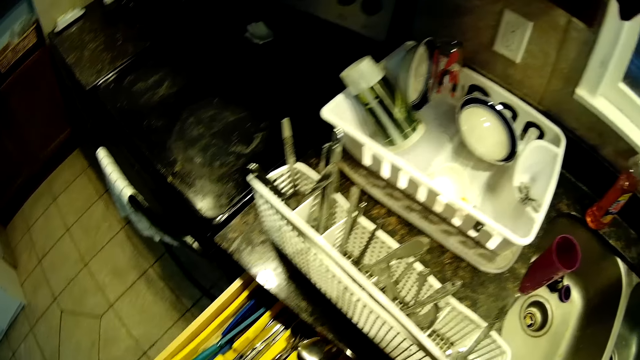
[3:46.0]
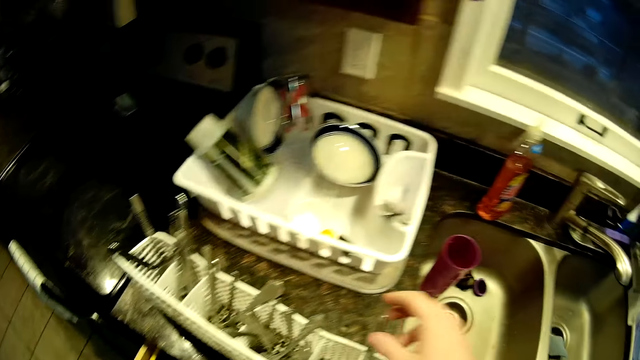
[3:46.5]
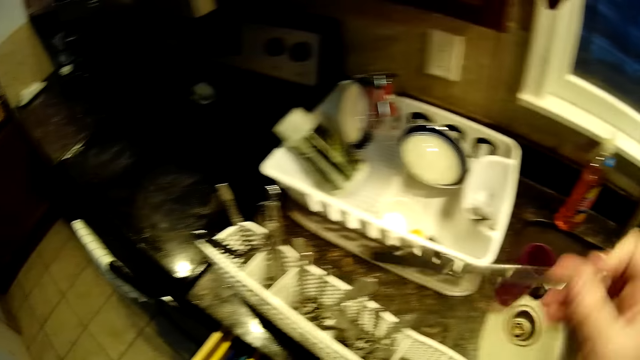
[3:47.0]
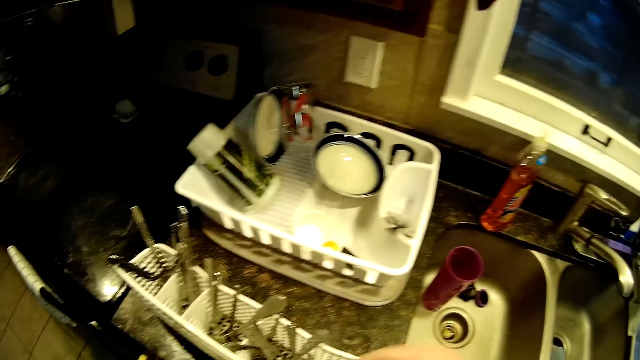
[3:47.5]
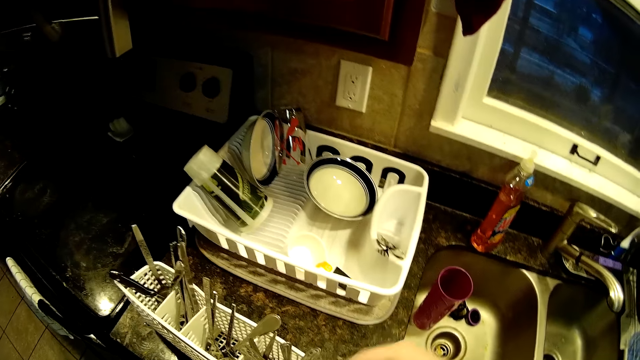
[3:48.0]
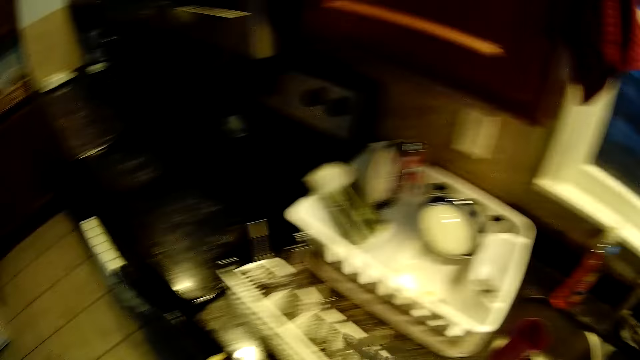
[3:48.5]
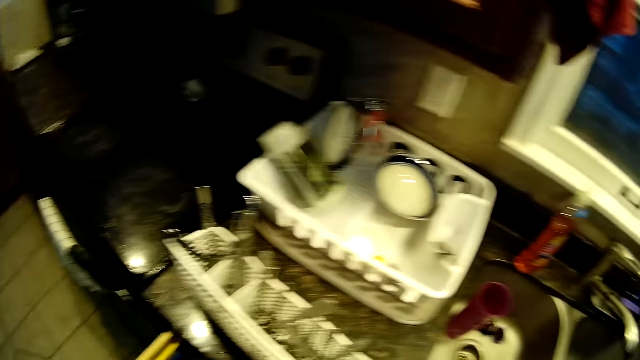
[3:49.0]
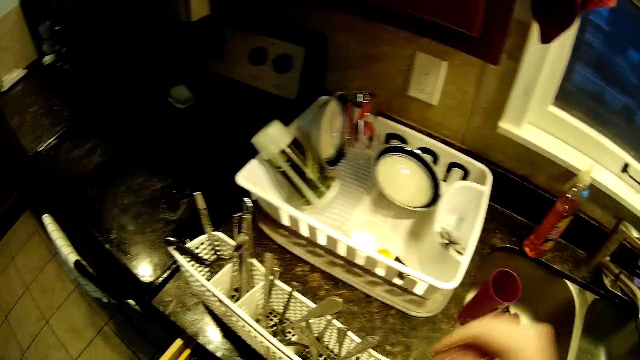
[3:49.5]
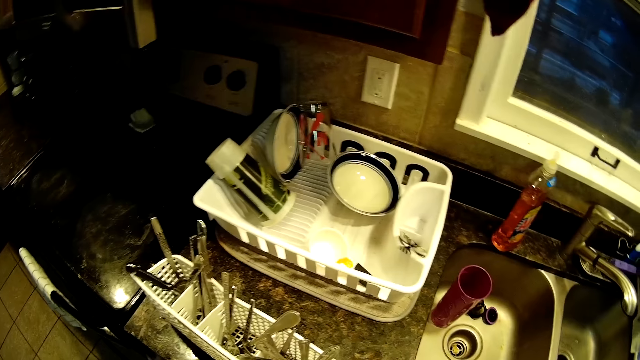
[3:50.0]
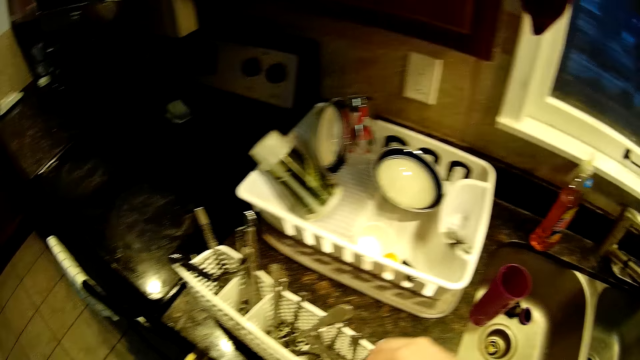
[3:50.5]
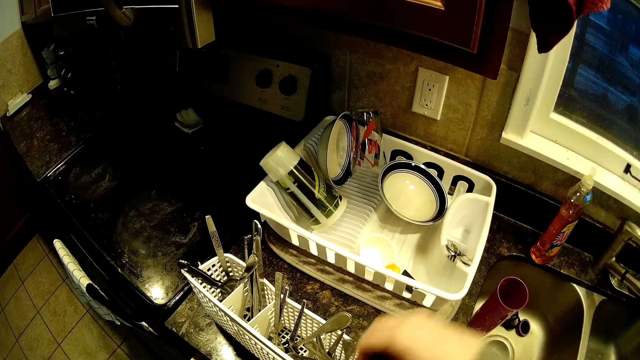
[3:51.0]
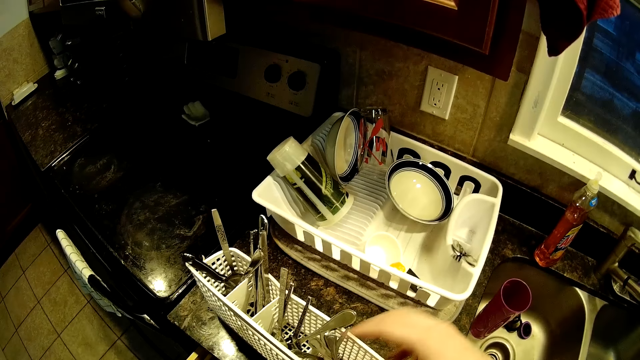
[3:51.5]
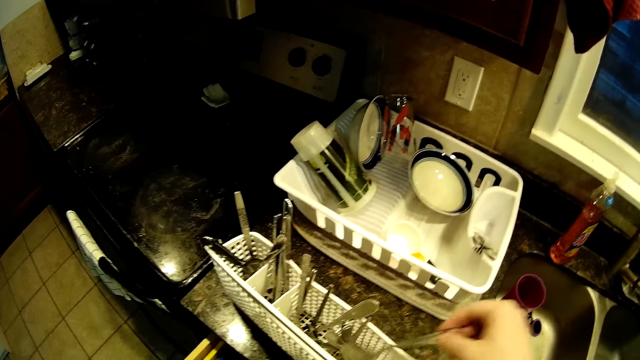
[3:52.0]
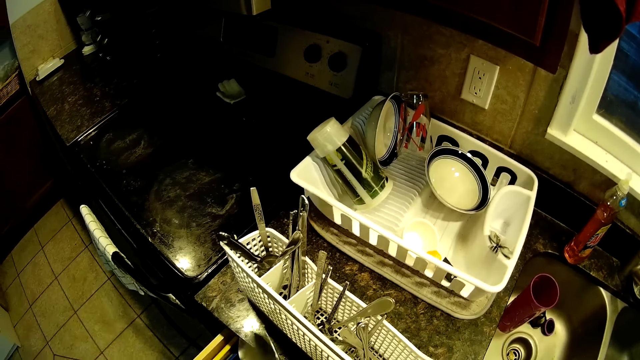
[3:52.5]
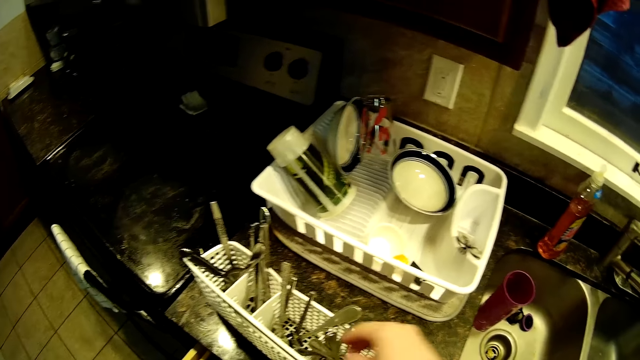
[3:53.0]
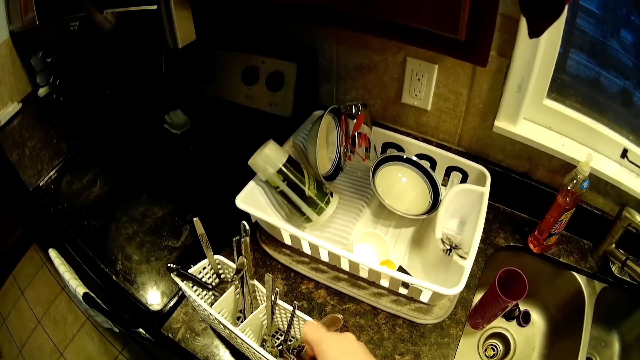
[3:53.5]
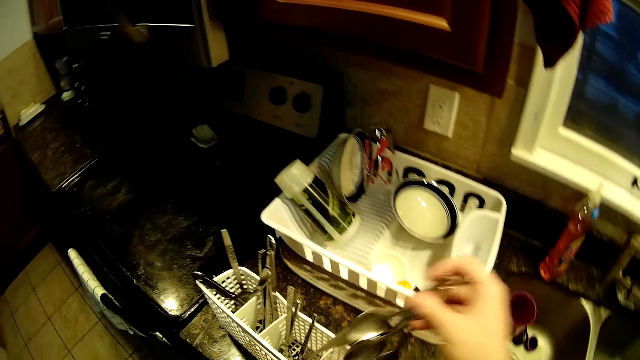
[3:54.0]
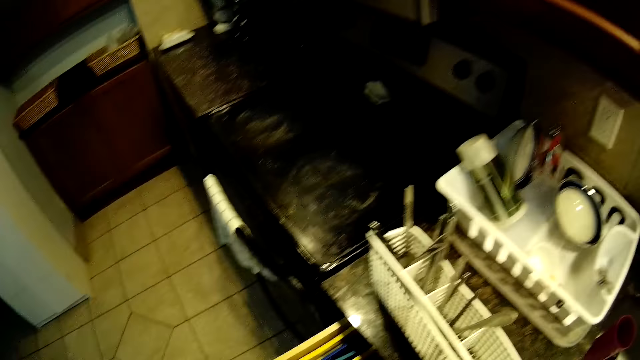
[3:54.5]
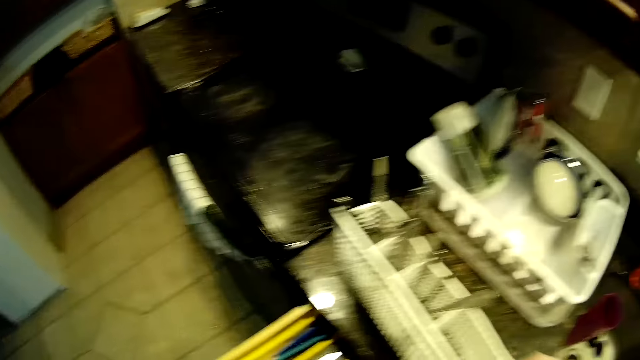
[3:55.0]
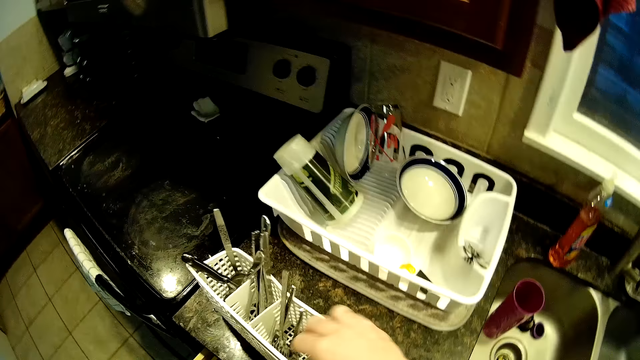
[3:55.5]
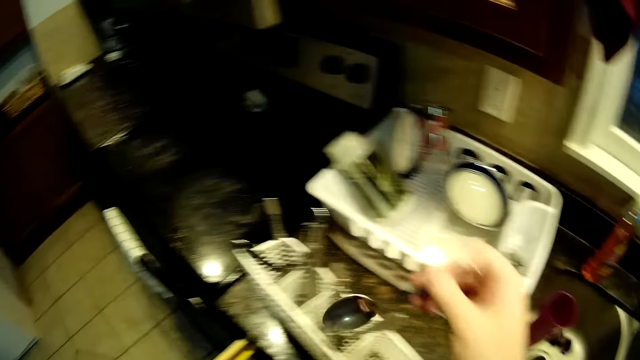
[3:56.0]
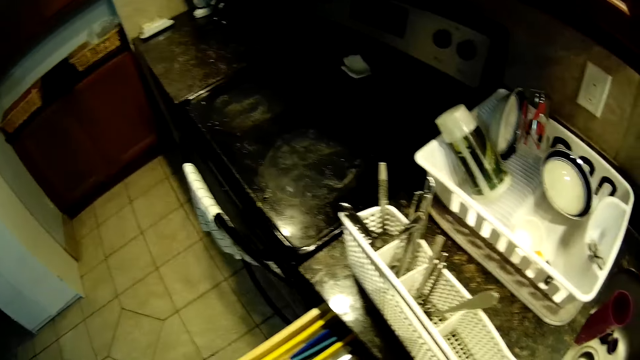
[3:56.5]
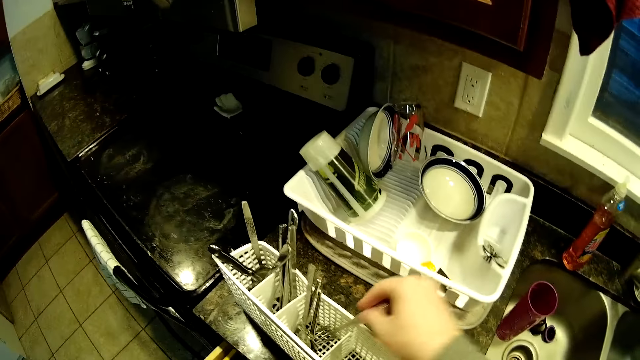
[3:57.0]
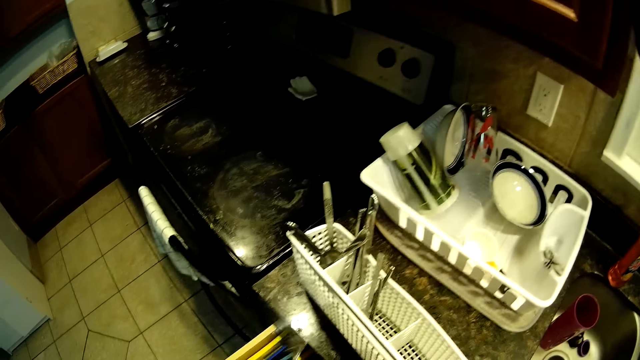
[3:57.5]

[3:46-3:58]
The camera wearer arranges cutlery in the drawer. They pick up something from the cutlery holder. They place the cutlery in the drawer.

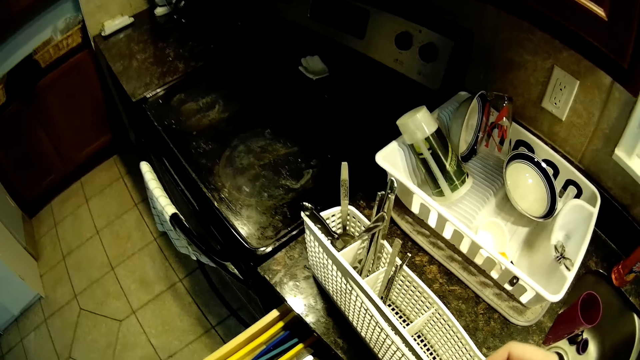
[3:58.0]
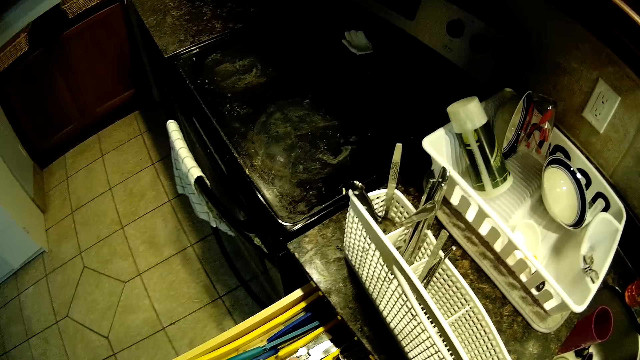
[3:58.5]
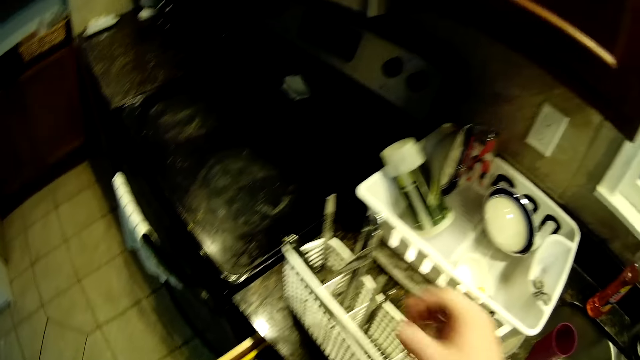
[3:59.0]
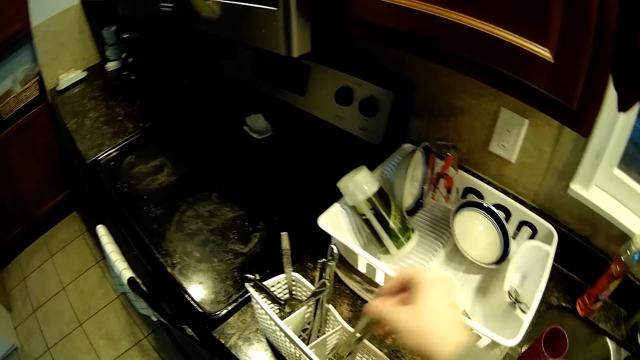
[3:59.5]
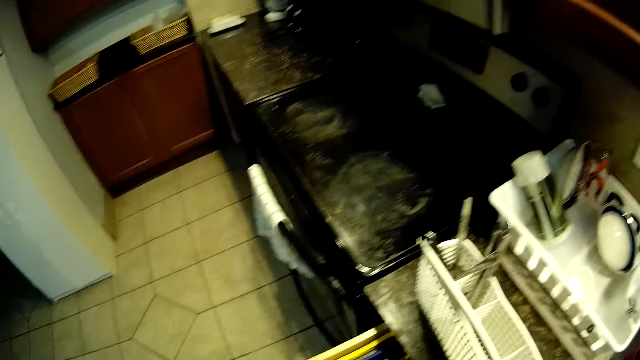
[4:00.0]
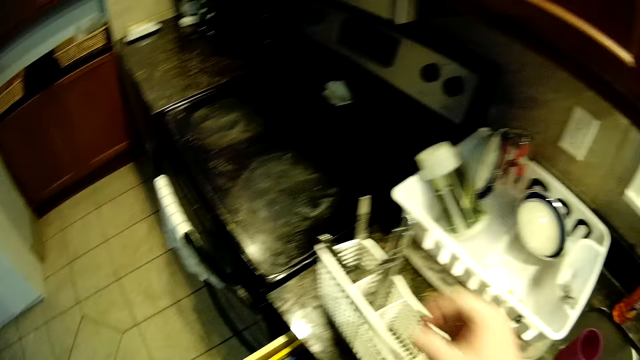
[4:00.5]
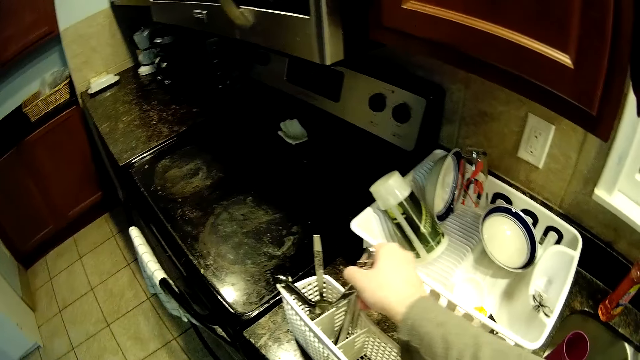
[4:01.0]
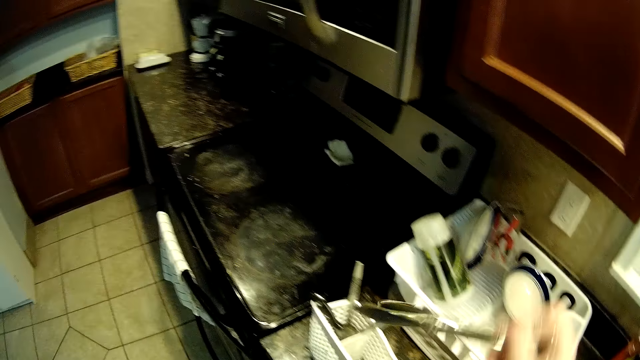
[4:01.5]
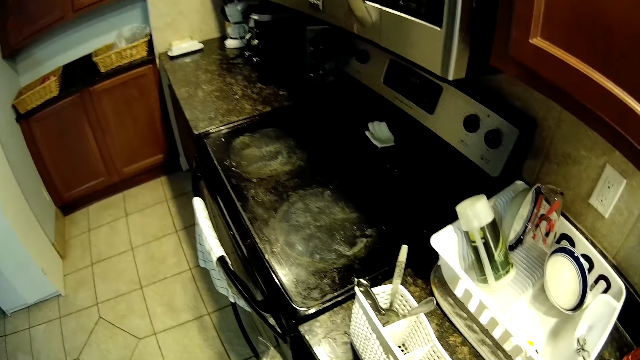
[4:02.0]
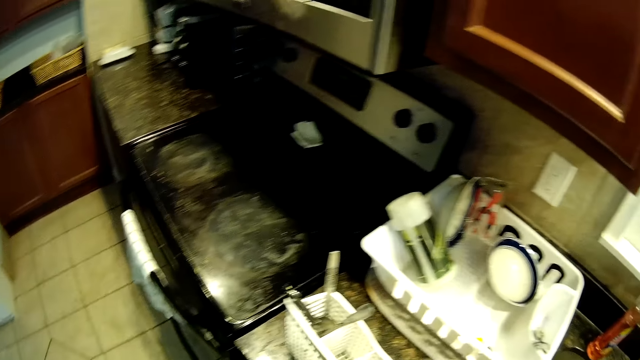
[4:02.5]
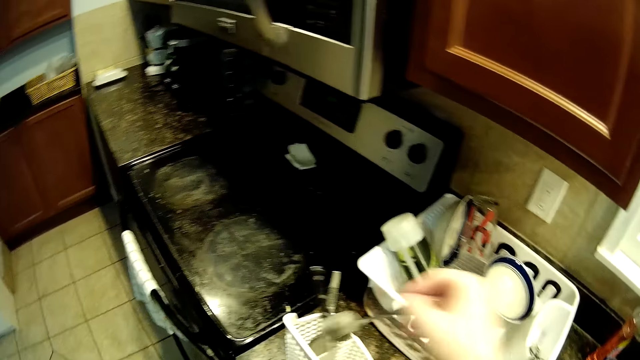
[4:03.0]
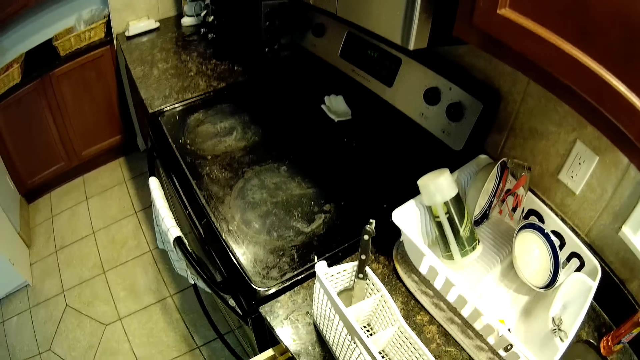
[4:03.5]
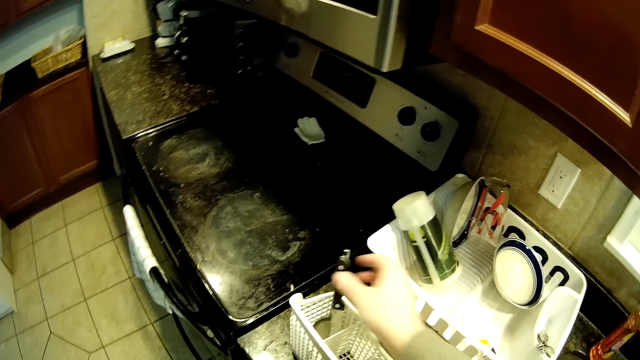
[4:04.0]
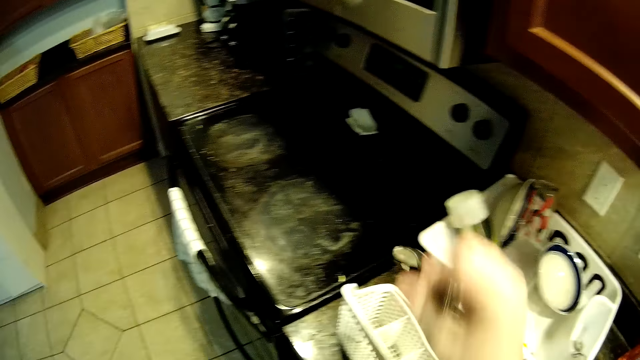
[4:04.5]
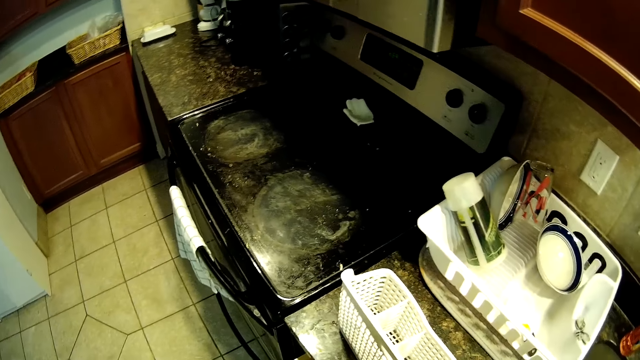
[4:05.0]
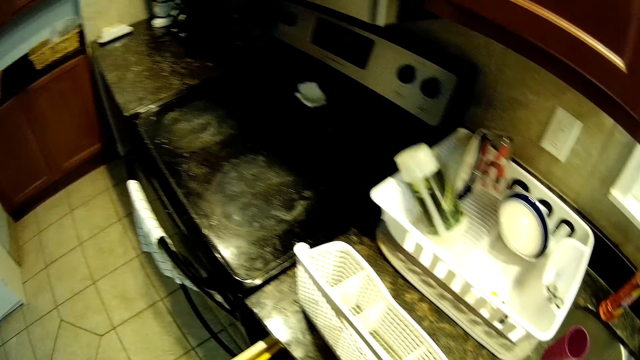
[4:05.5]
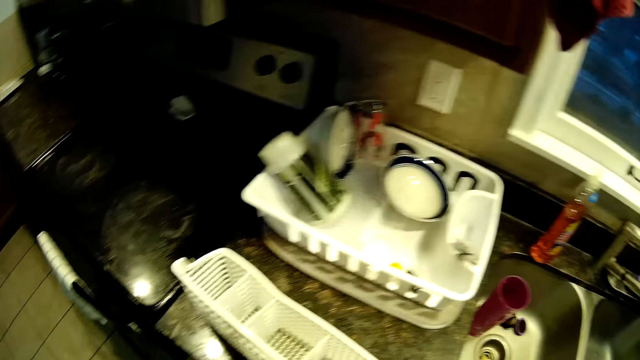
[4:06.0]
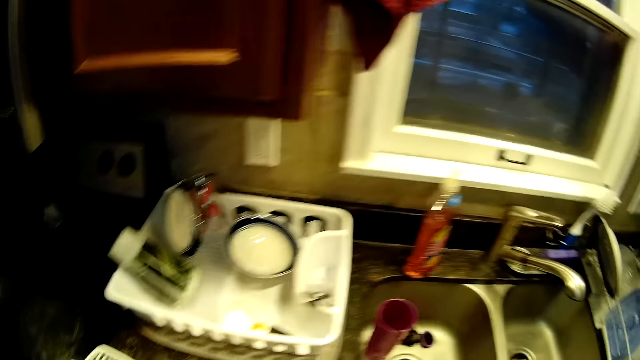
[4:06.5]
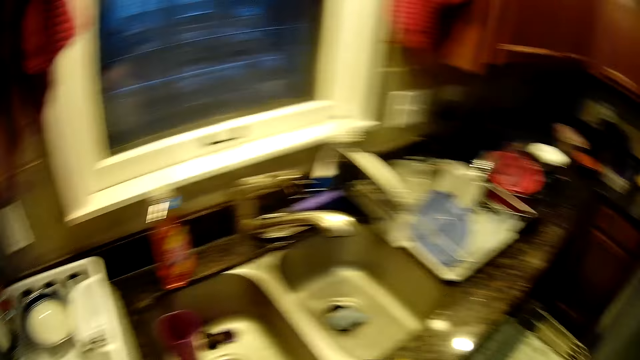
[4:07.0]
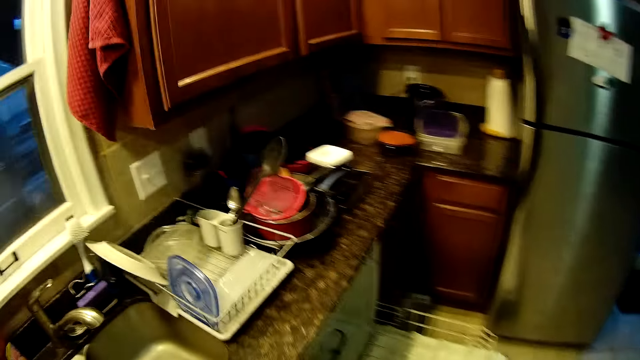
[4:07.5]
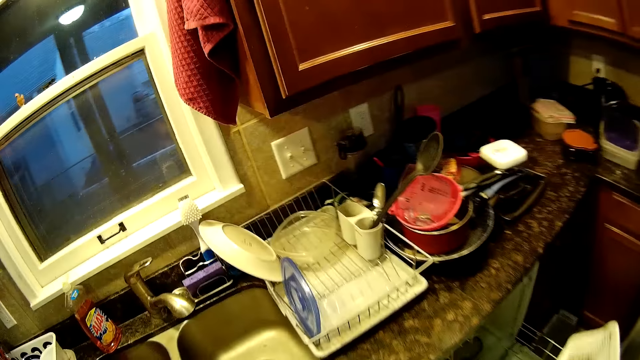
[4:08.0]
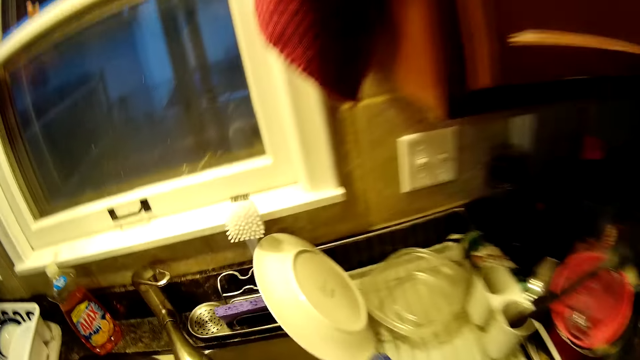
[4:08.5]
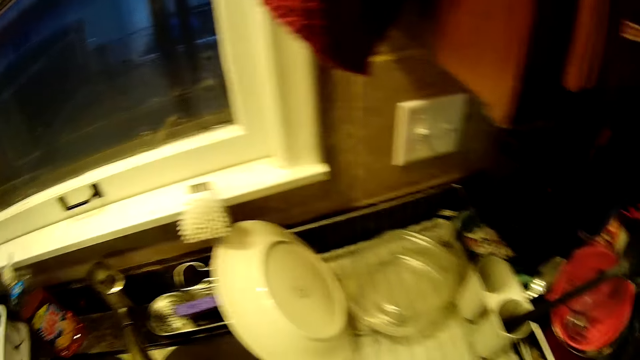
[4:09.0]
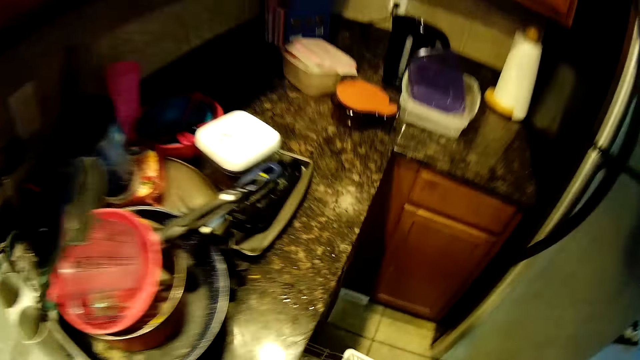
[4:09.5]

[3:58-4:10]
The camera wearer walks in the kitchen.
